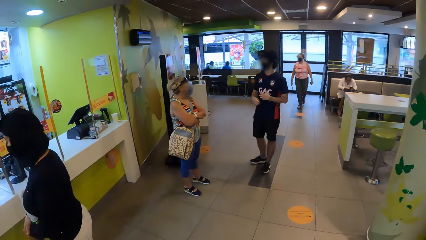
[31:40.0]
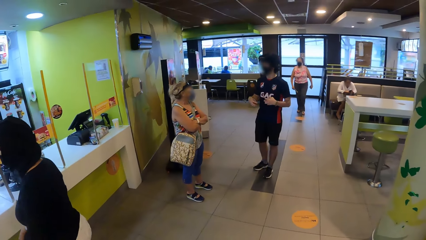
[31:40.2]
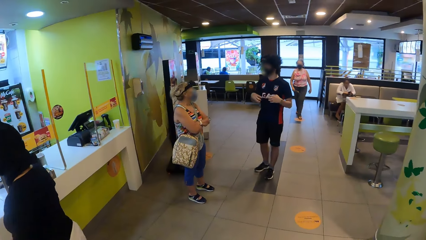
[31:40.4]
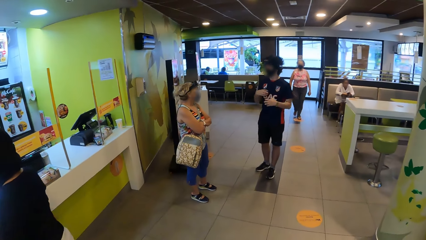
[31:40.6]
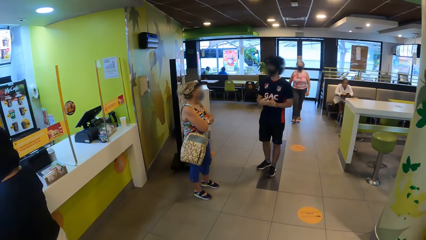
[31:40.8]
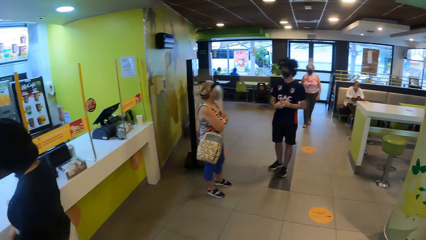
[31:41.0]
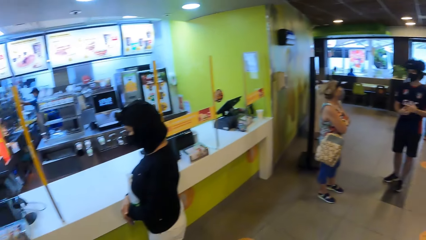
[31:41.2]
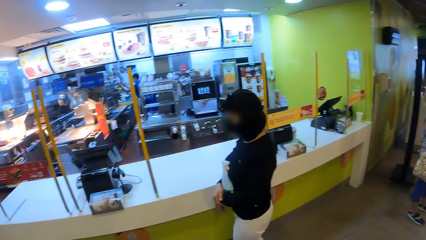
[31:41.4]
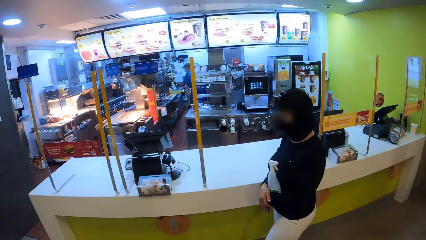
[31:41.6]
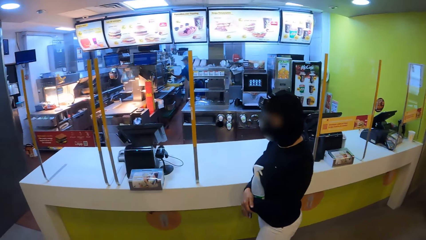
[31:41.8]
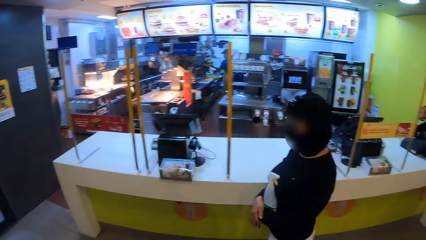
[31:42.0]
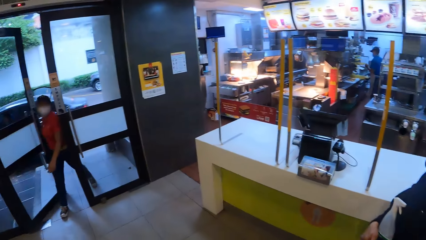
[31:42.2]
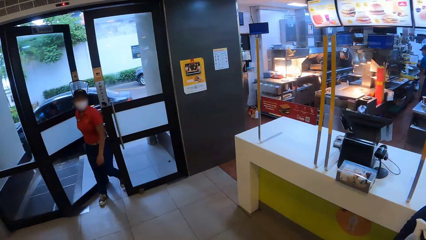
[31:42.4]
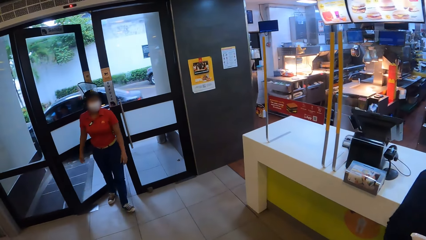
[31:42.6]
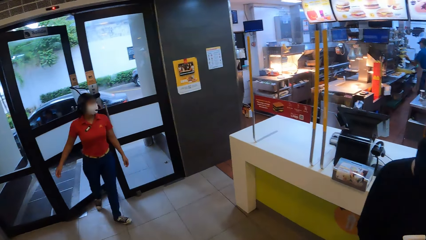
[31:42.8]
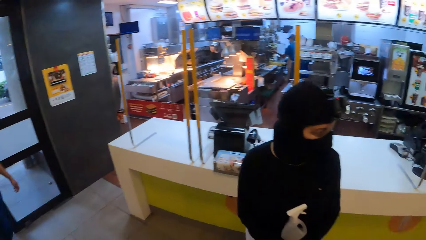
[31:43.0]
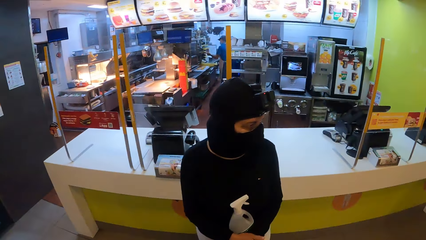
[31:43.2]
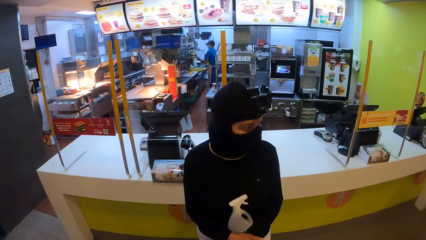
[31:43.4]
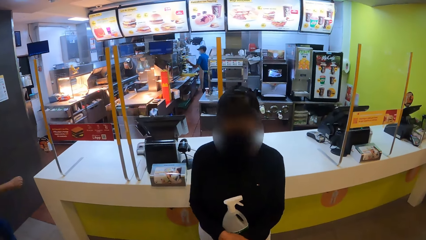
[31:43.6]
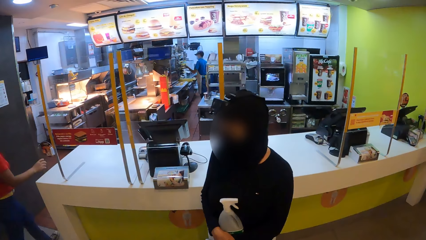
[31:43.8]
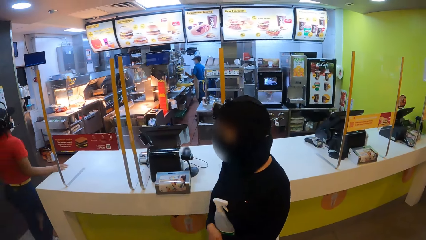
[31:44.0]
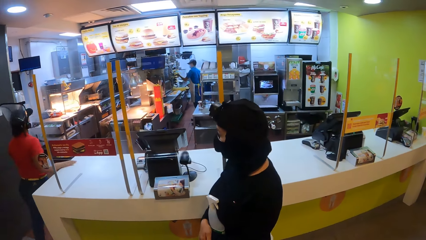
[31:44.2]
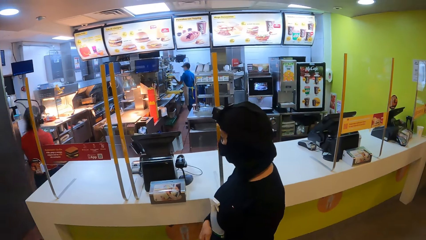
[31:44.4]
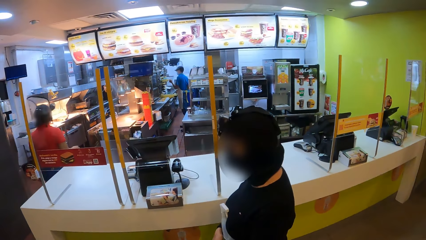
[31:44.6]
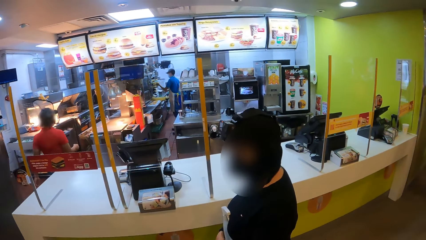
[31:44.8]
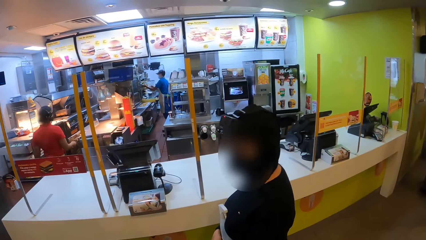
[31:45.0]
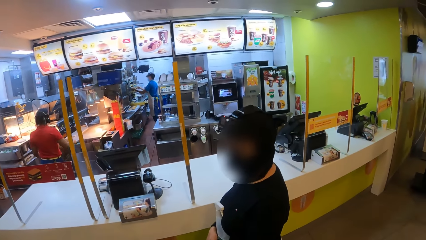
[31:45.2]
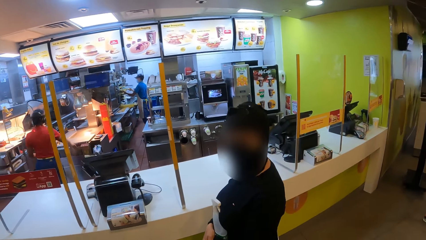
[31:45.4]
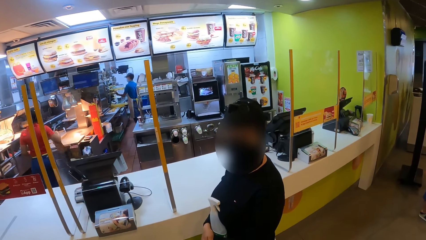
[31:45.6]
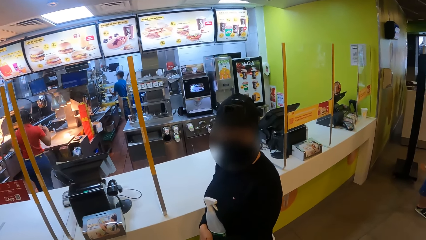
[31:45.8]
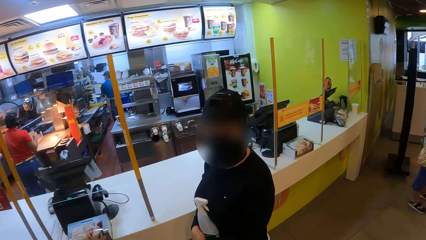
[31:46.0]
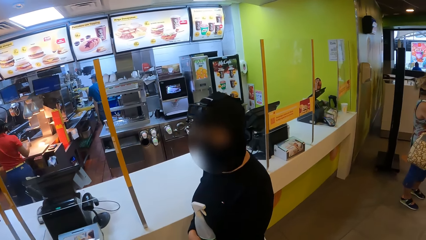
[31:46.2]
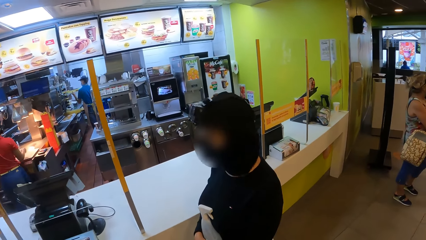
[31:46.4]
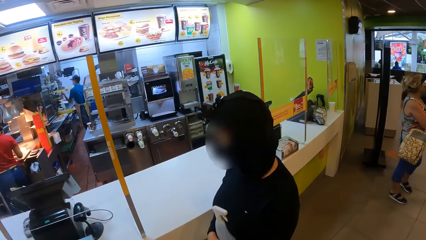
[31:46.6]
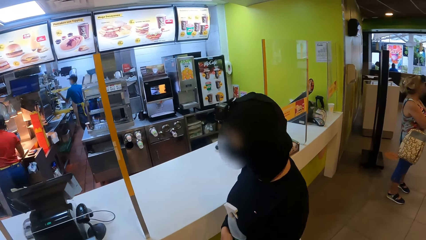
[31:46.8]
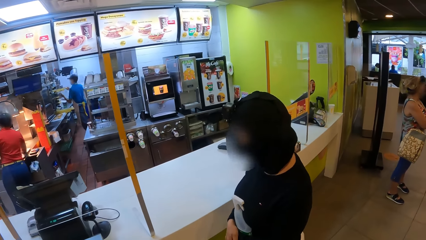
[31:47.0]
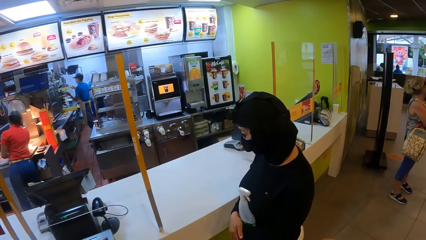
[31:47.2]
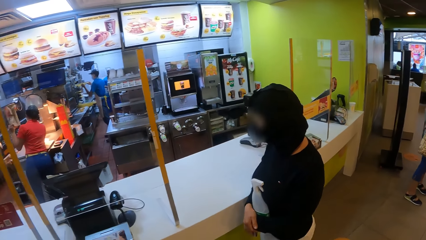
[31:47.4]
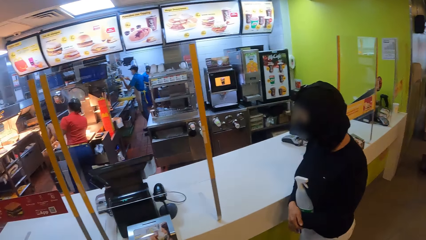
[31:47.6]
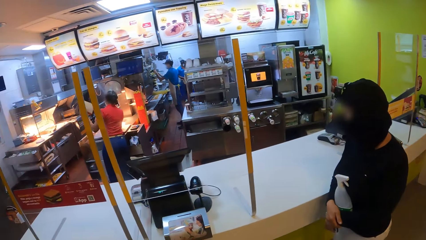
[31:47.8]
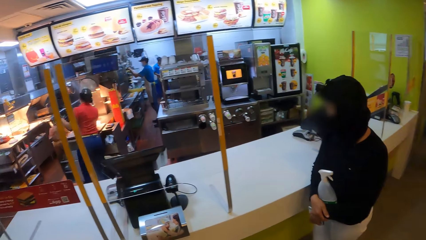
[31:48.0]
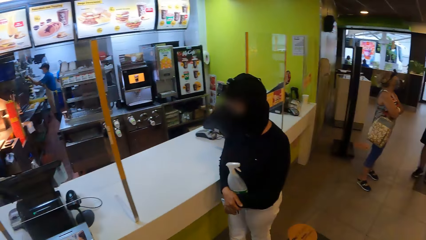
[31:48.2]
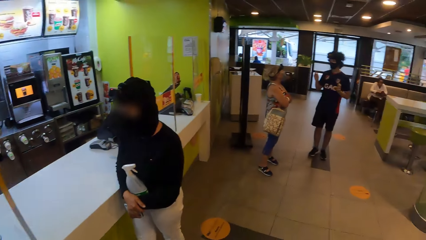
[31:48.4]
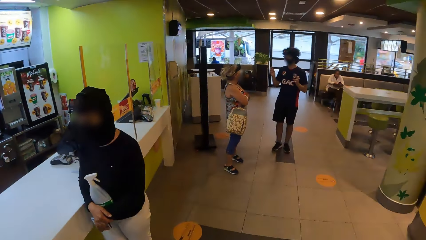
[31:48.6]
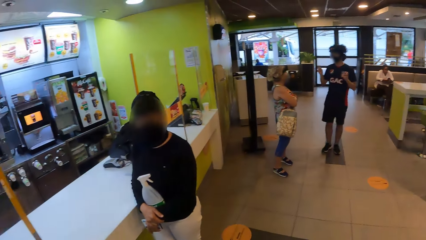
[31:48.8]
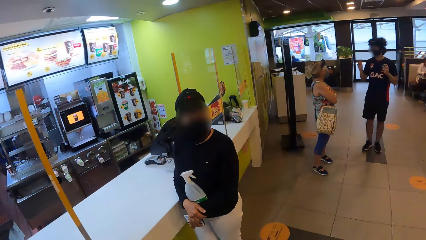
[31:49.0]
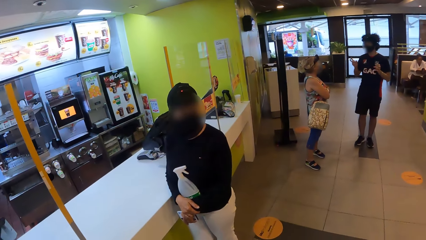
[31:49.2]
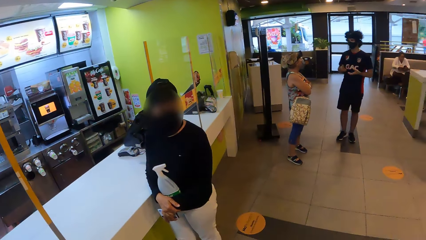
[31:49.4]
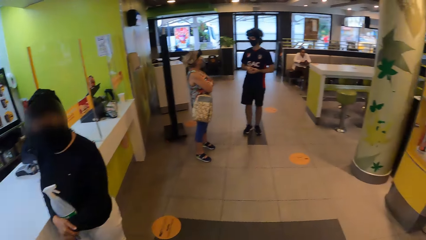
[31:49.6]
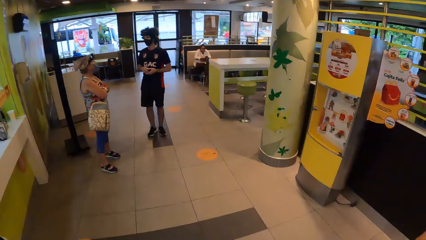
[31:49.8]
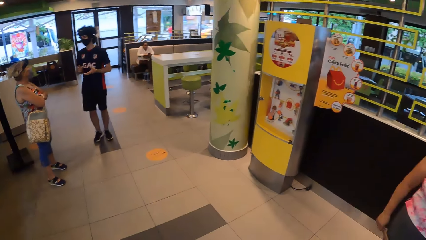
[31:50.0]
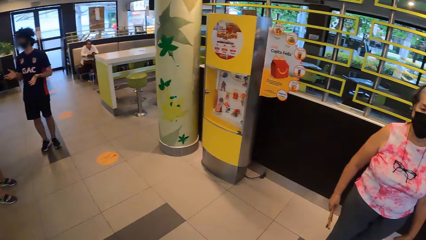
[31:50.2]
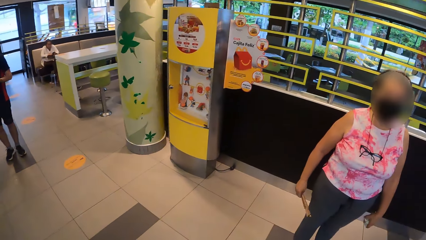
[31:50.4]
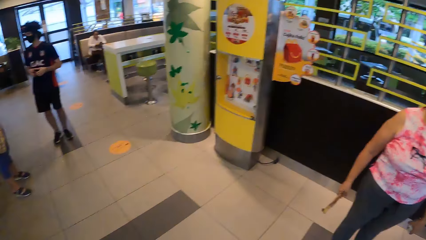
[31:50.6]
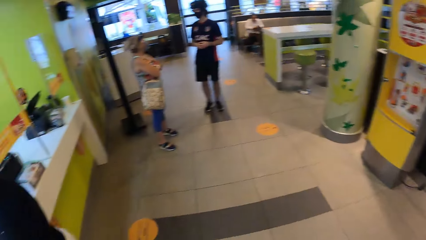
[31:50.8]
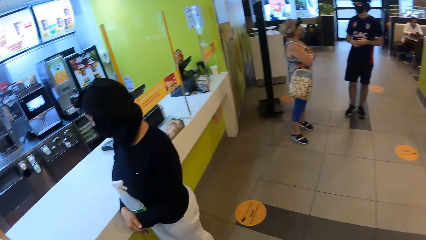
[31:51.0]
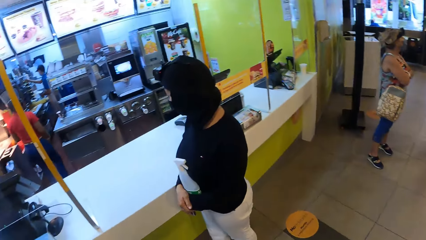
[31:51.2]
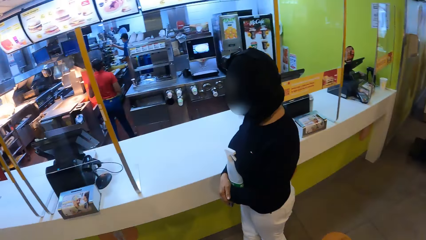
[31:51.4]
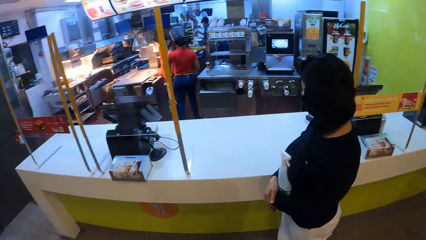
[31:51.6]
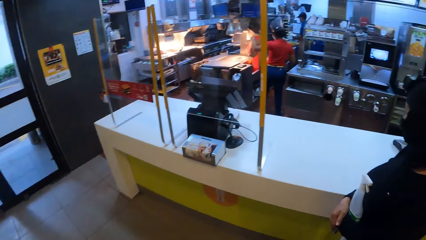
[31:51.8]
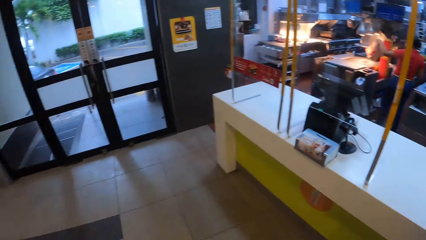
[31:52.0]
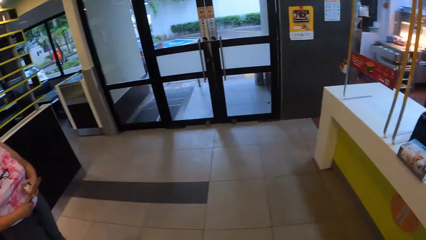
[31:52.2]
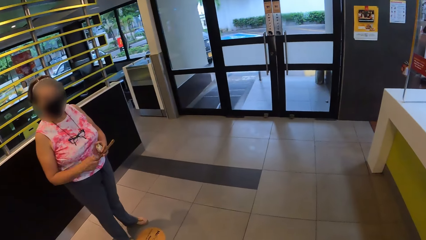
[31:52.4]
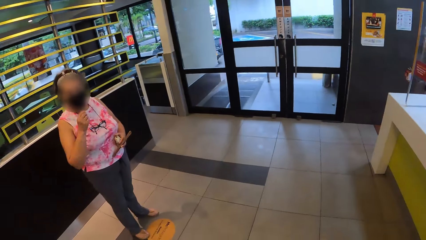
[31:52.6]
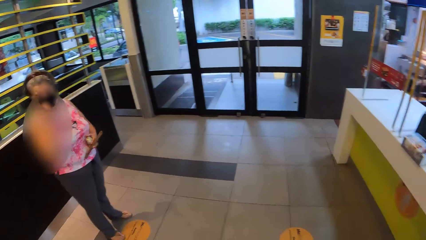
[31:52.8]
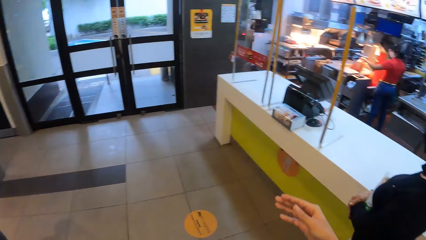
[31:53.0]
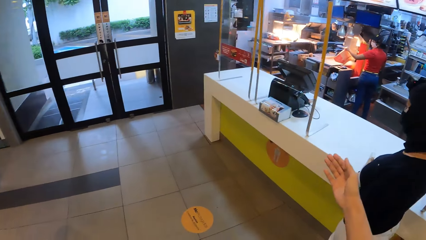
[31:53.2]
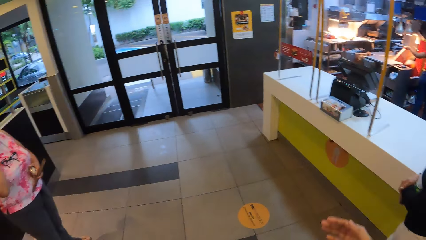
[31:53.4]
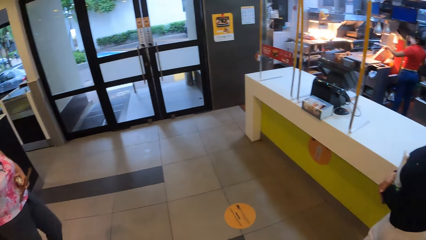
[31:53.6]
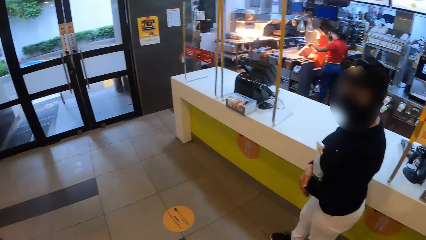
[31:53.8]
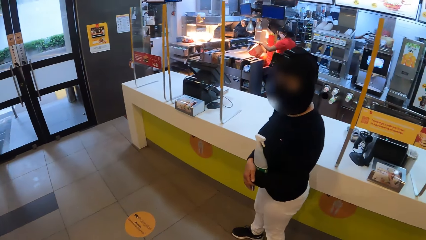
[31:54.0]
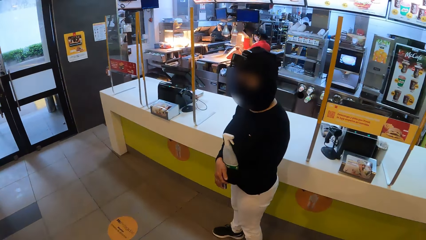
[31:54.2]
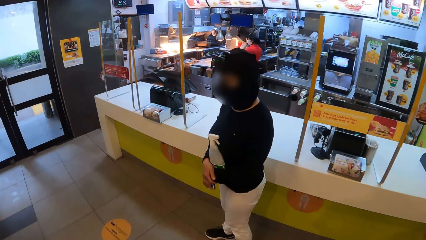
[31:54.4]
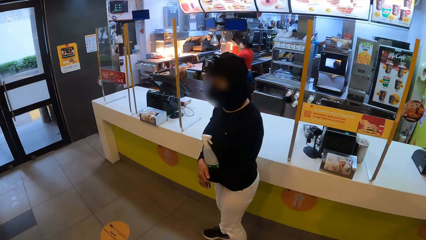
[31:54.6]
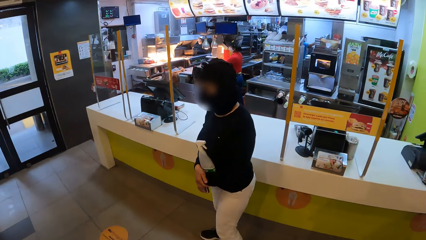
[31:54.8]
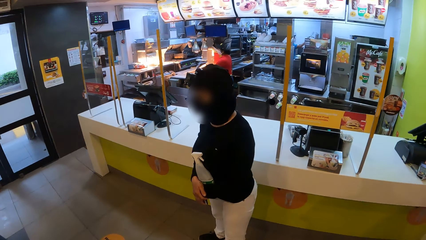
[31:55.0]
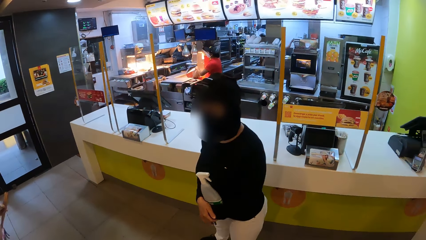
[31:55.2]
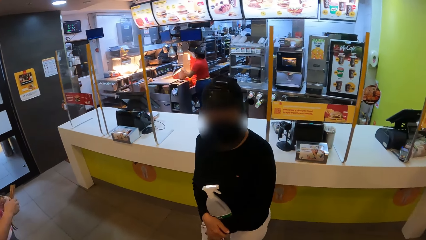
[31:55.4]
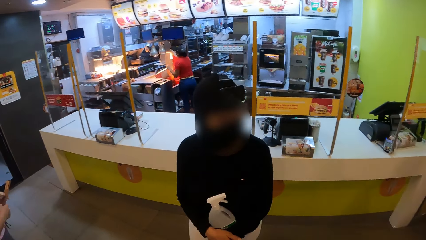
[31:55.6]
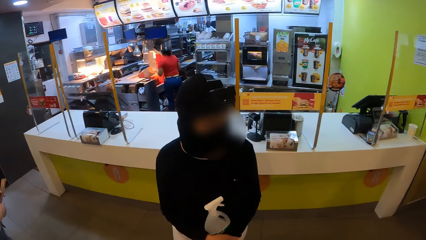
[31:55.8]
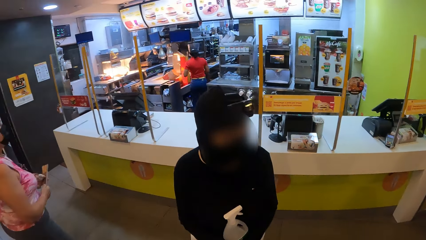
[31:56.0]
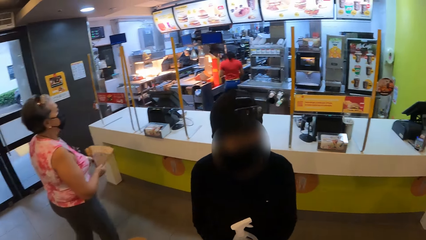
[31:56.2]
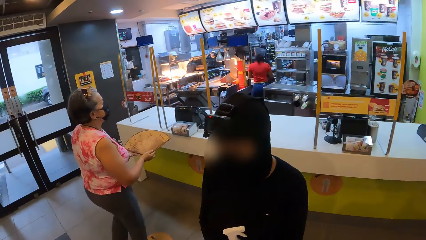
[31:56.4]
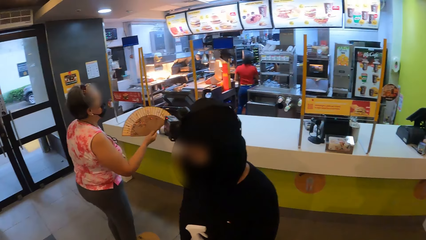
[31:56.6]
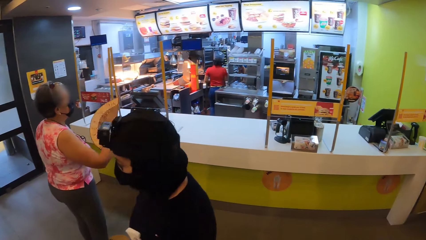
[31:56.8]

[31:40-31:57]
The camera wearer looks around. A woman enters the restaurant. The woman walks around the restaurant. The camera wearer interacts with a lady. They look around. They move their hand. They look around the restaurant.
